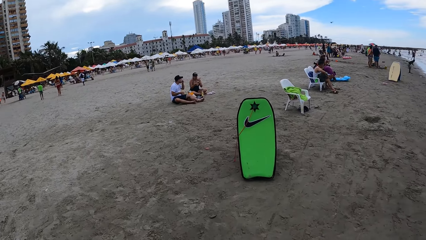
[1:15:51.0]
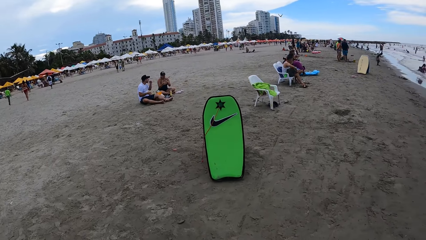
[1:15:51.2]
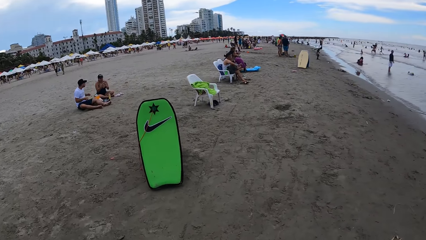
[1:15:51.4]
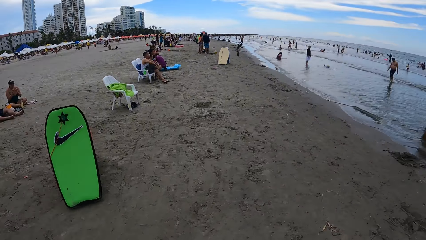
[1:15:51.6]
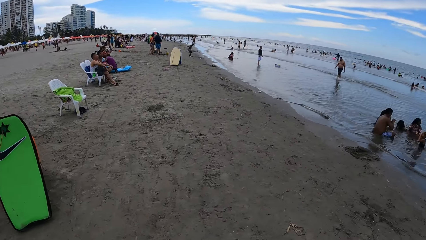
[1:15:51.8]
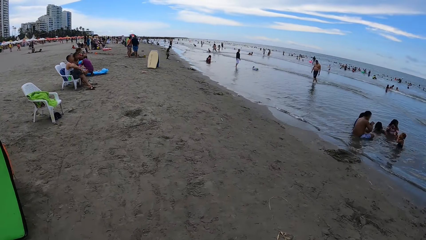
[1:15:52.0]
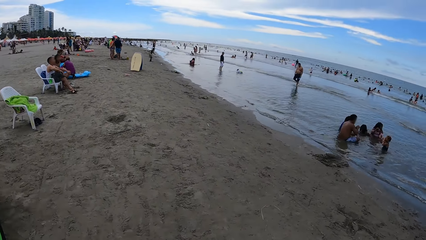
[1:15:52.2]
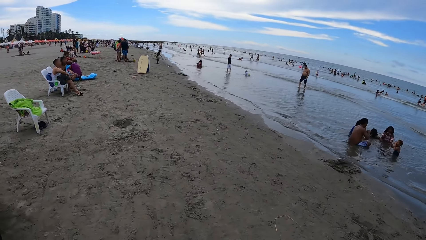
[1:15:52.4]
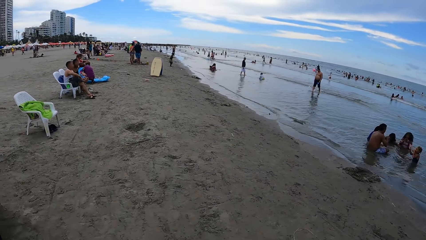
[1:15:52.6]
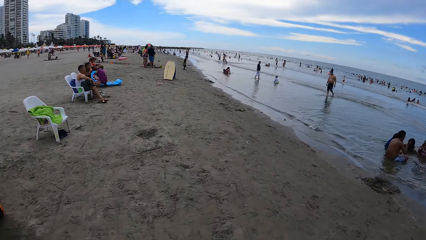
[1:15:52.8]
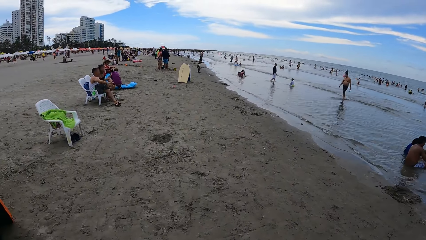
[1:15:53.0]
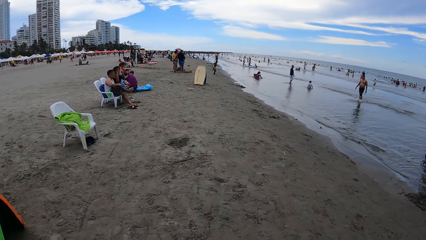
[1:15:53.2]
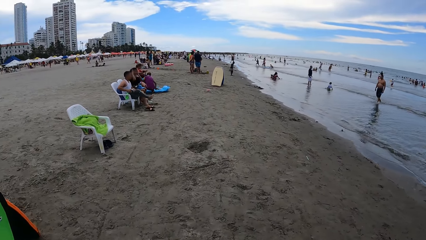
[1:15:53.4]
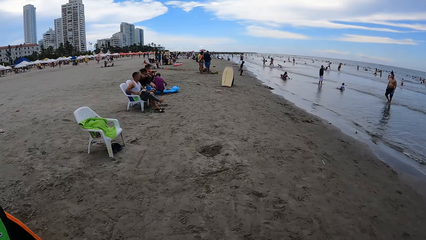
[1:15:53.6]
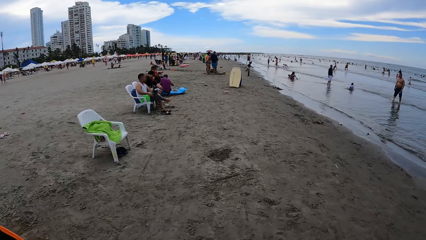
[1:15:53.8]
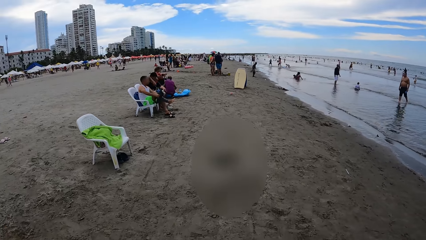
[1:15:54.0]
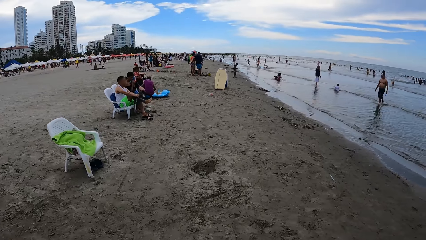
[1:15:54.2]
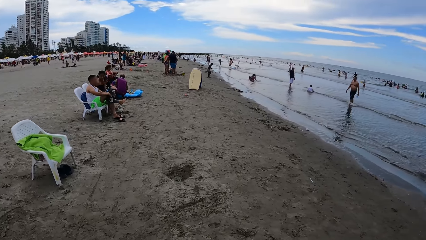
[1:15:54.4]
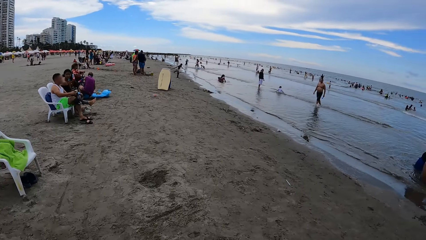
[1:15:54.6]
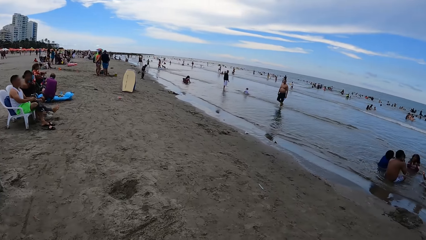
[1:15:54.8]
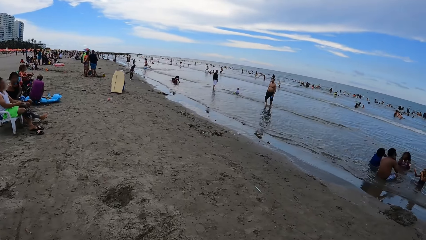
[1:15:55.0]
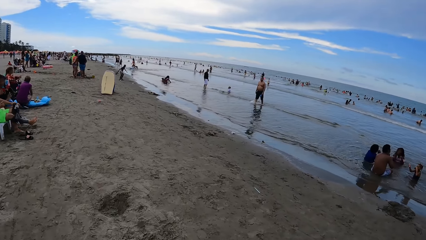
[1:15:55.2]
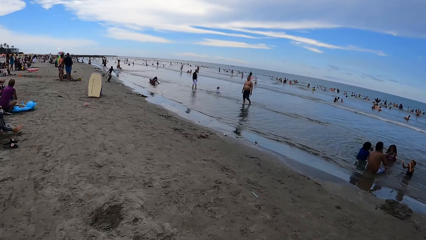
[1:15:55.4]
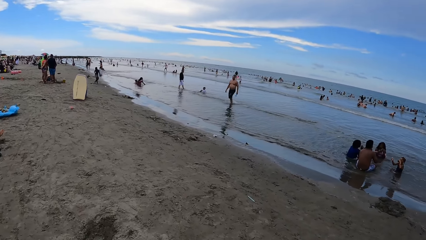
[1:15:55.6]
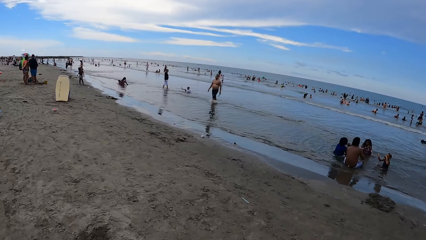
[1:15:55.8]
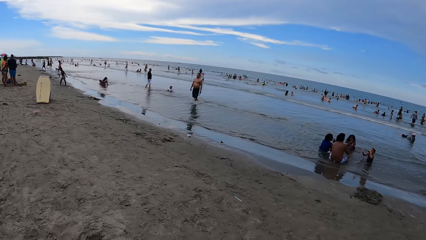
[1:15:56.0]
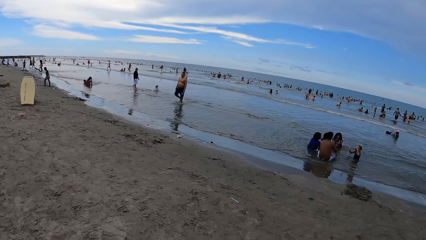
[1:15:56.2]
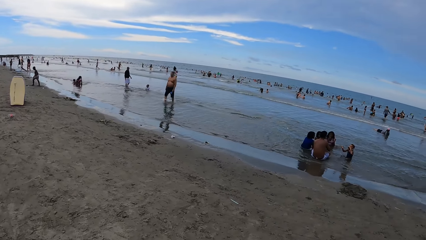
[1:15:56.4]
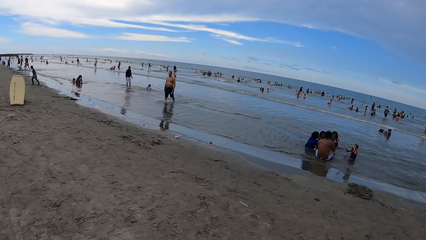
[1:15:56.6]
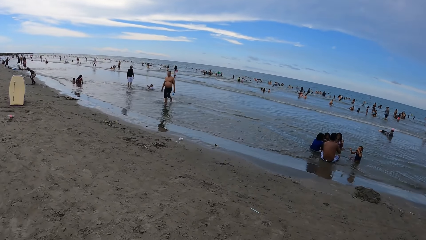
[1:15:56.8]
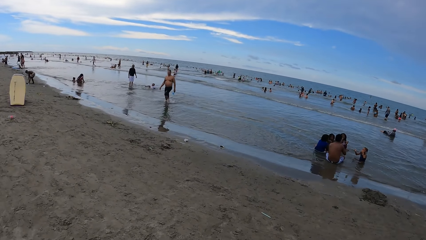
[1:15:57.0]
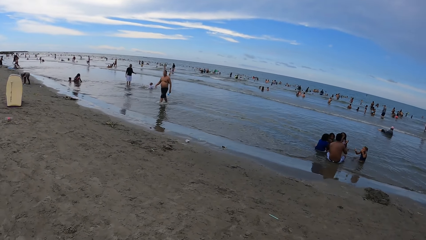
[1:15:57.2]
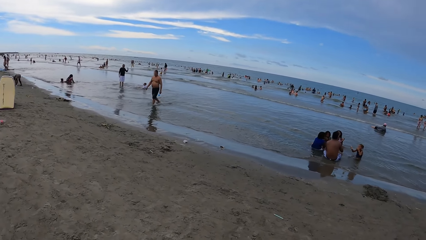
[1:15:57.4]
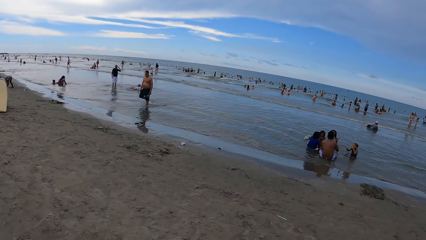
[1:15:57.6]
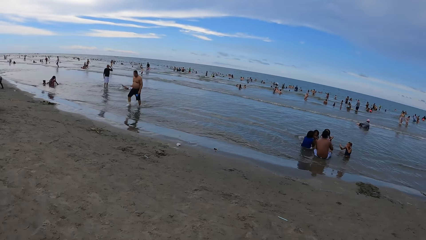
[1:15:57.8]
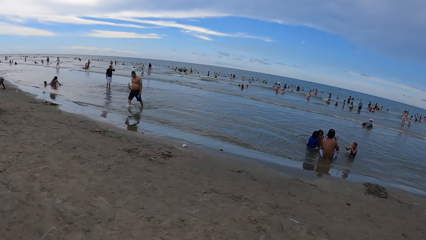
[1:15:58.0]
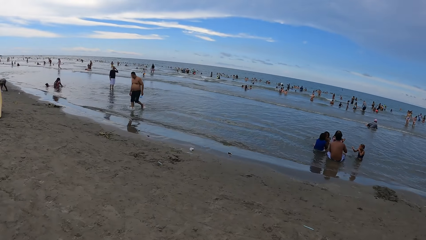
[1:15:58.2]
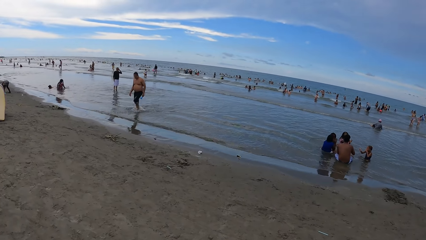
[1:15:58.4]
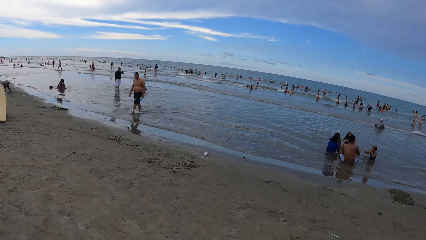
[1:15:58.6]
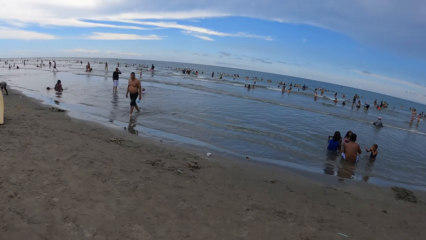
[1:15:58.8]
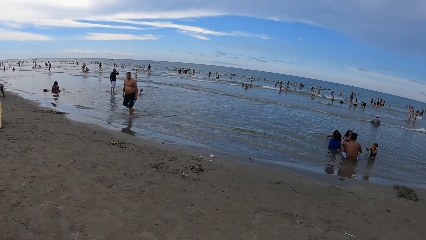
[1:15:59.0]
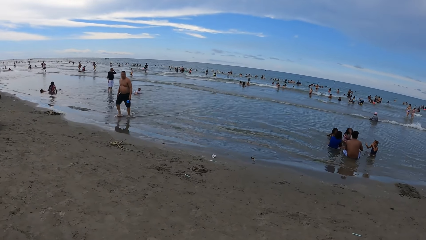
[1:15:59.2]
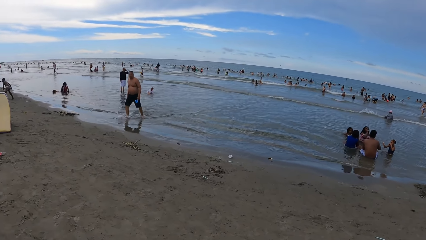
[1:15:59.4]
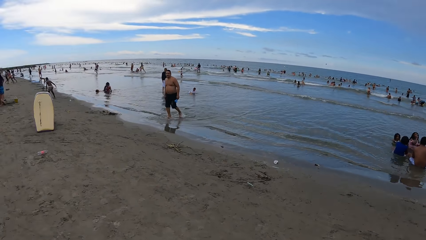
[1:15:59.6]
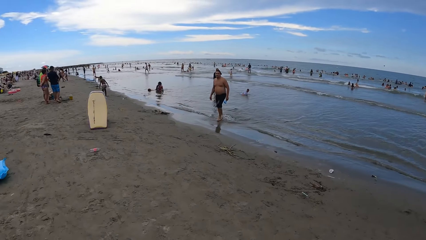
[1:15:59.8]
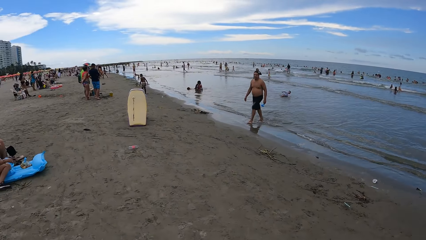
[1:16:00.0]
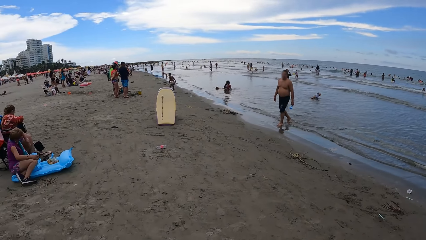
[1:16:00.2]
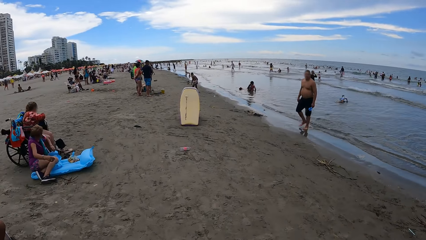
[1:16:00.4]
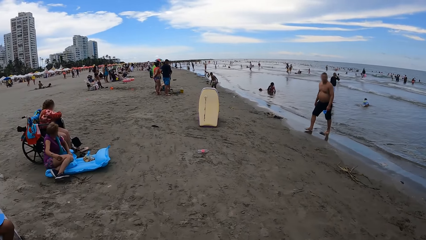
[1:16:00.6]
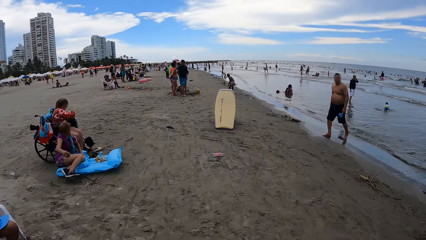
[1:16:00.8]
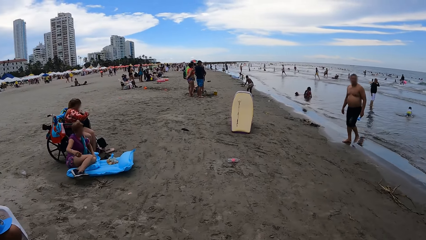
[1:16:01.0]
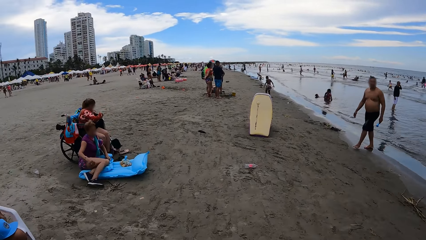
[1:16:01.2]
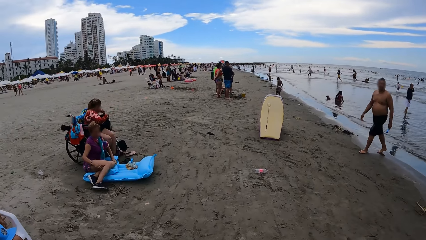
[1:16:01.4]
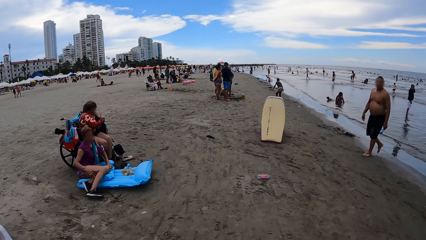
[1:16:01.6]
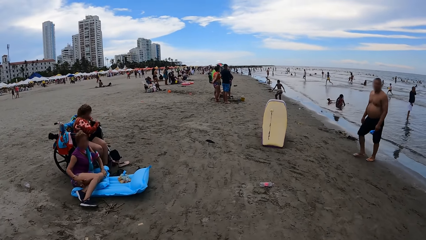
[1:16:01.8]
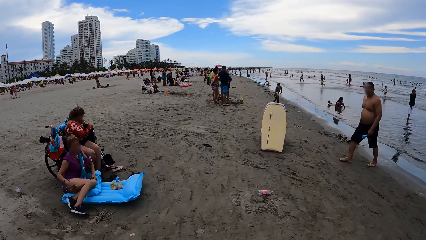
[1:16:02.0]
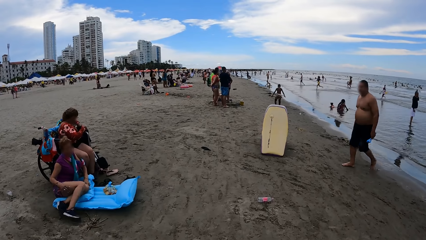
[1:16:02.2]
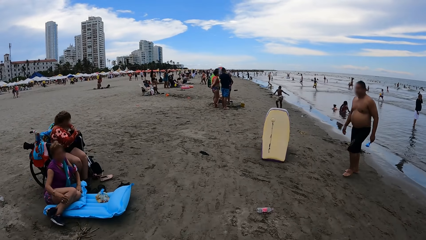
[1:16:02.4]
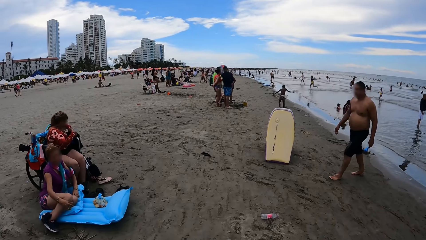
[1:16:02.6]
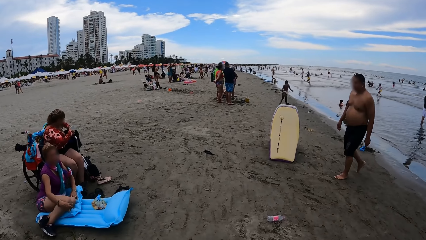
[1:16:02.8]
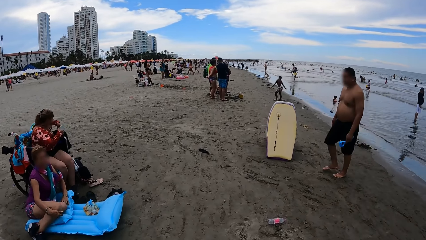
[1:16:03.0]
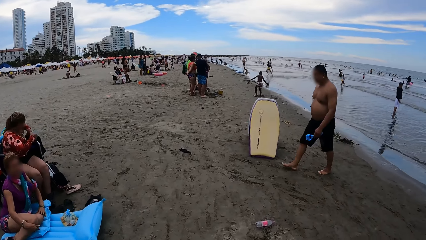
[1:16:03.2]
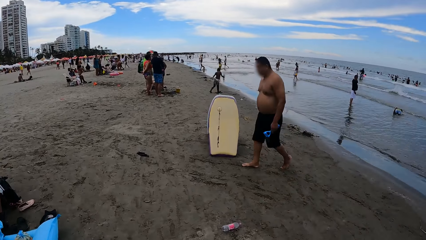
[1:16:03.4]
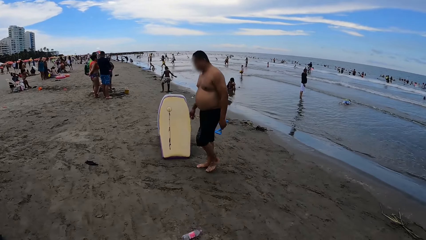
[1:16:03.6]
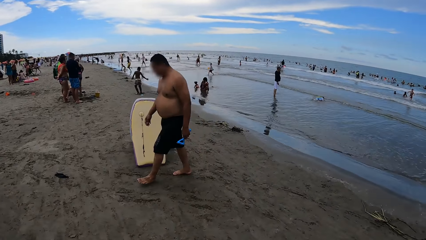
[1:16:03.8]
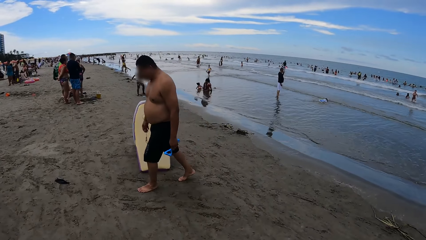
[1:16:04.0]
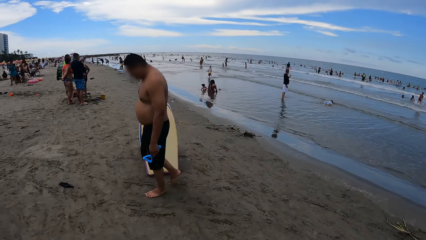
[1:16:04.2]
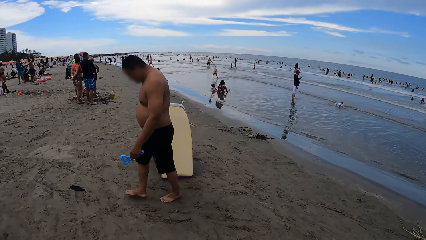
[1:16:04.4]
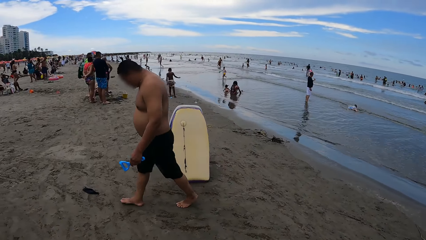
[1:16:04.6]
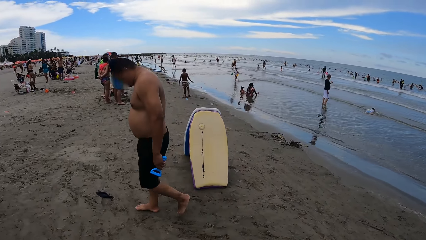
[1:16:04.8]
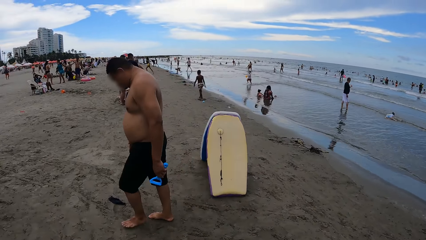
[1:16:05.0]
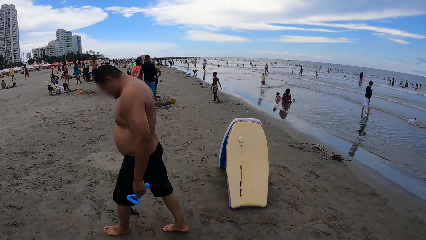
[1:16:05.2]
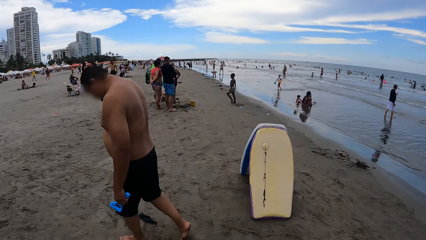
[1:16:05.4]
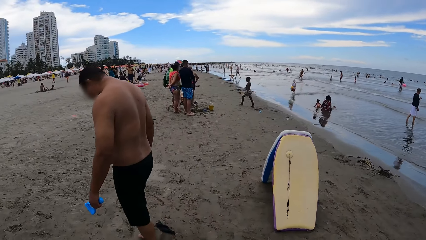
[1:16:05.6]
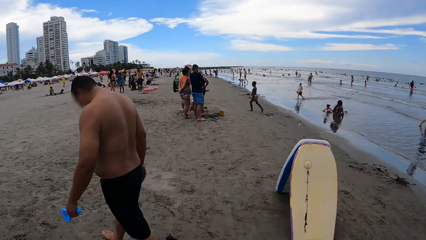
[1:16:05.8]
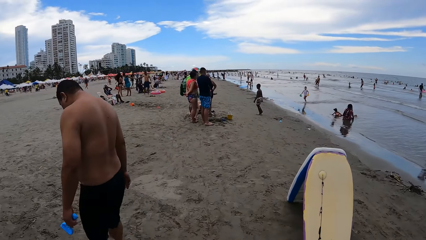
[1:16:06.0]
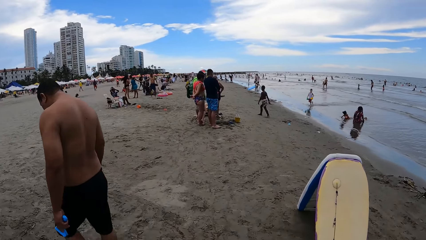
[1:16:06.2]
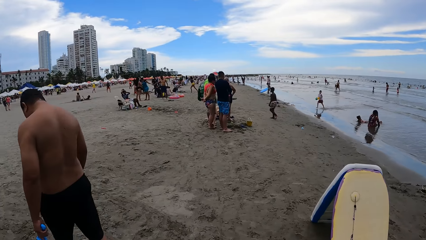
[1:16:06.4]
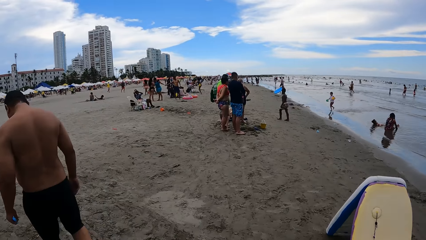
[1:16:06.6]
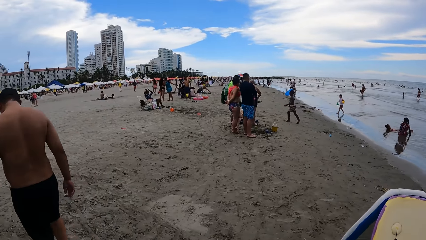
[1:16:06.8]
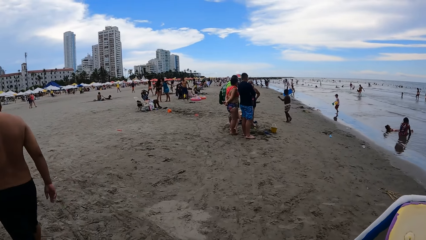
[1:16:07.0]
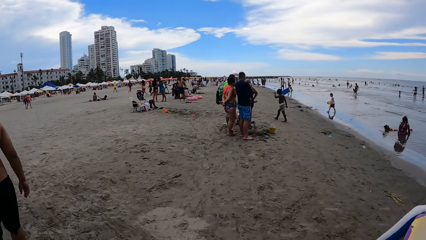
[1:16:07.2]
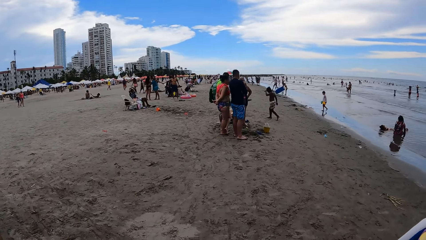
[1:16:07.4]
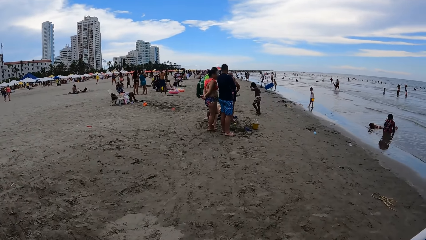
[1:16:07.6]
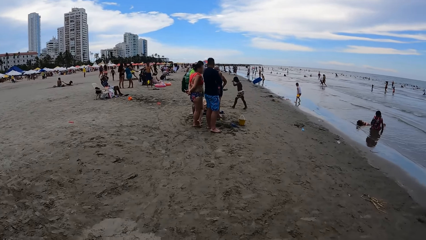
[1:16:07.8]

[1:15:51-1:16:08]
The camera wearer looks around. They walk on the beach. They look around. They walk on the beach. They look around. They walk on the beach. They look around. They walk on the beach.
